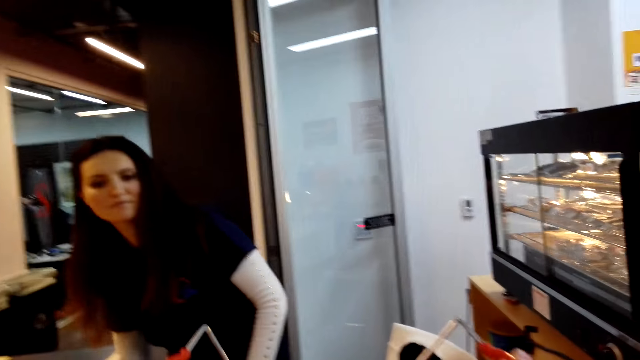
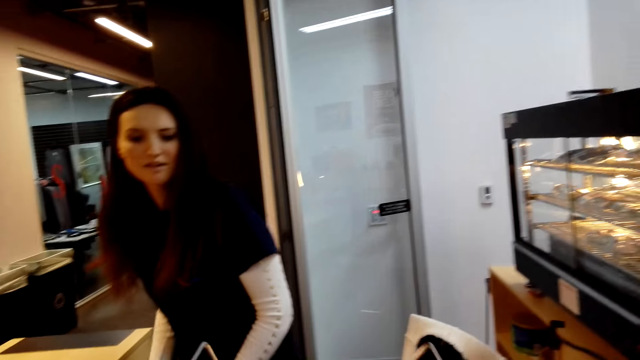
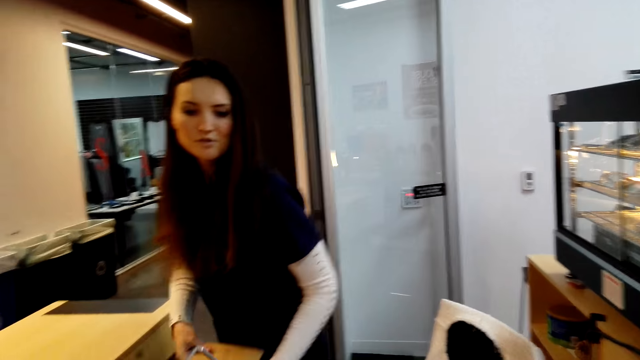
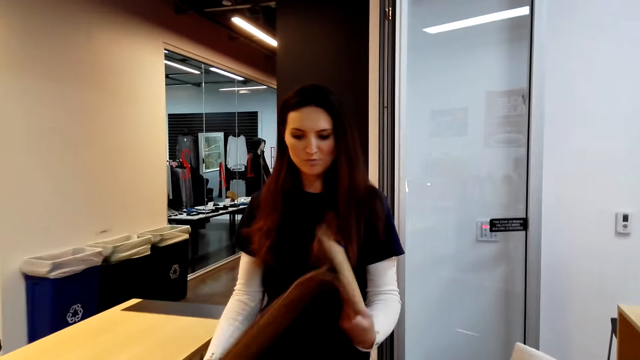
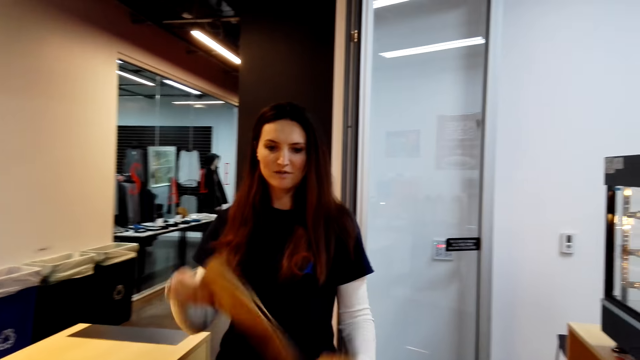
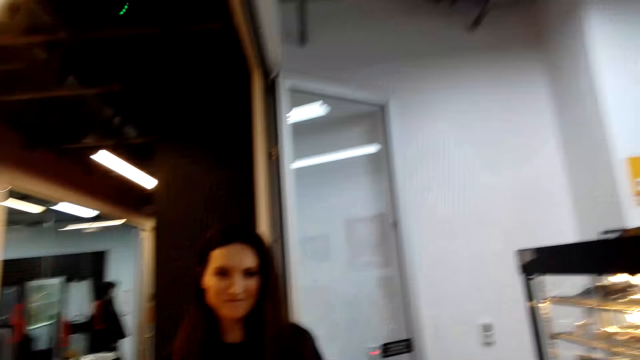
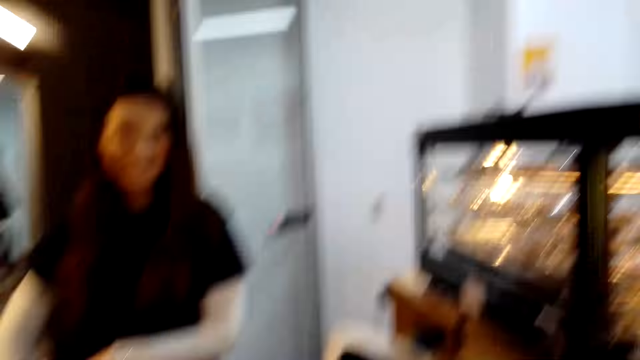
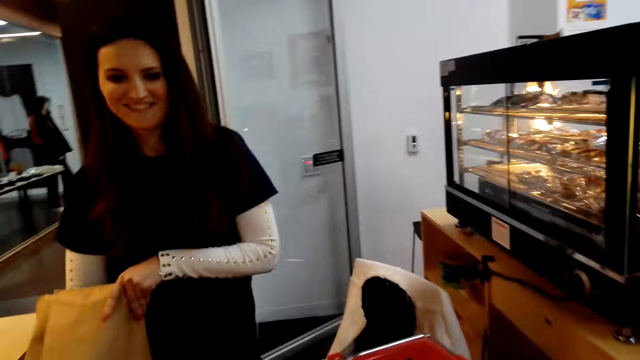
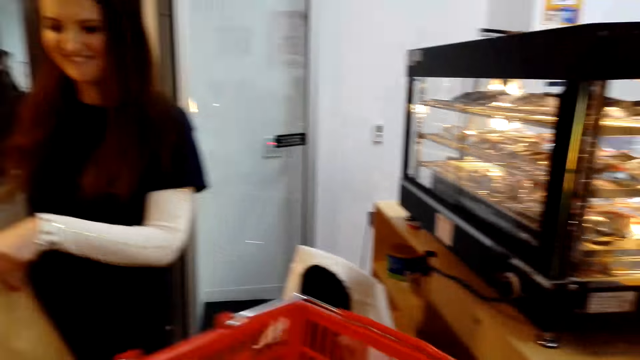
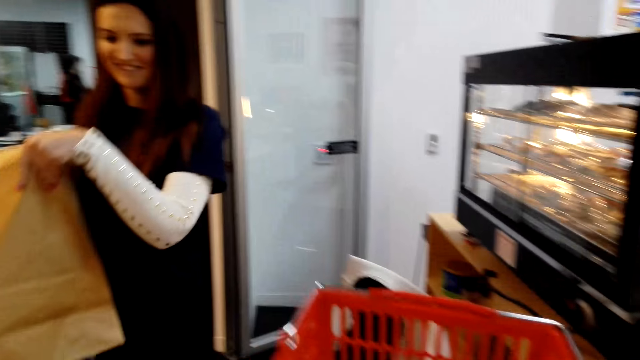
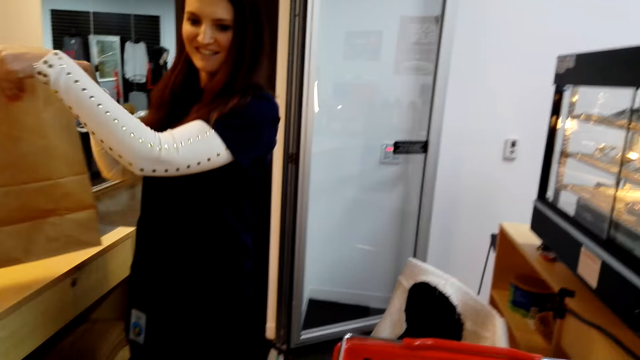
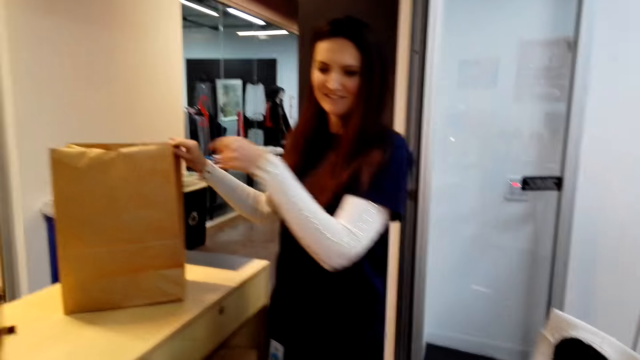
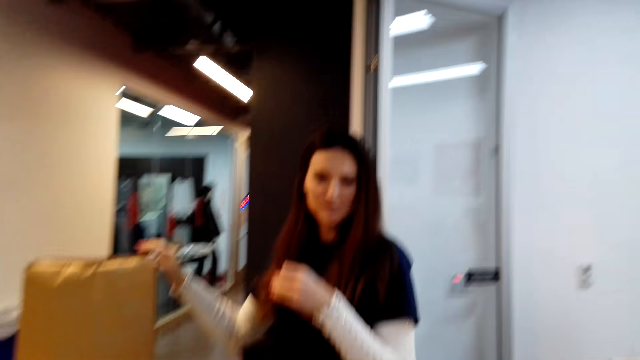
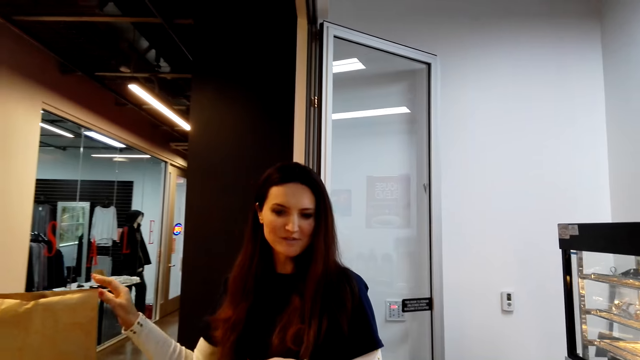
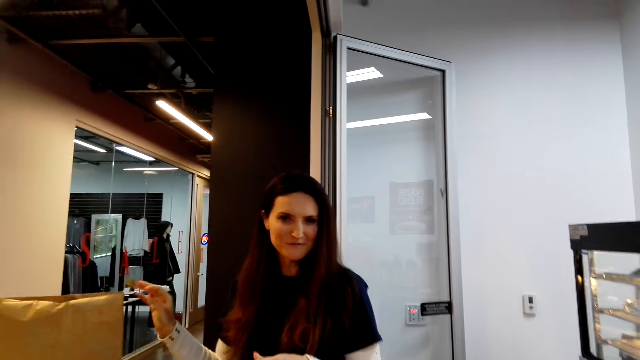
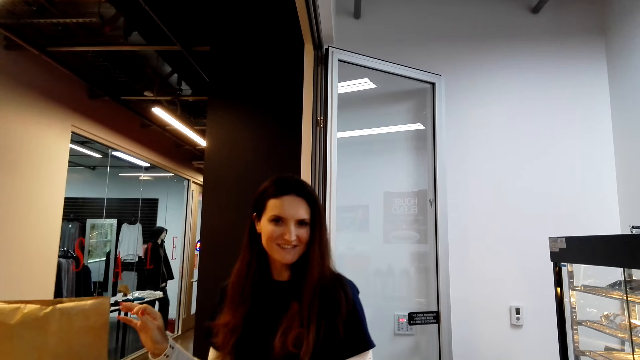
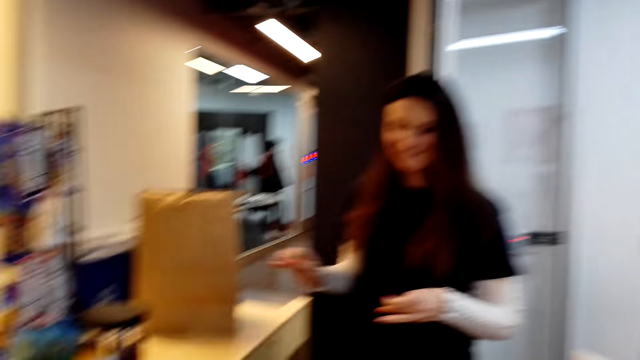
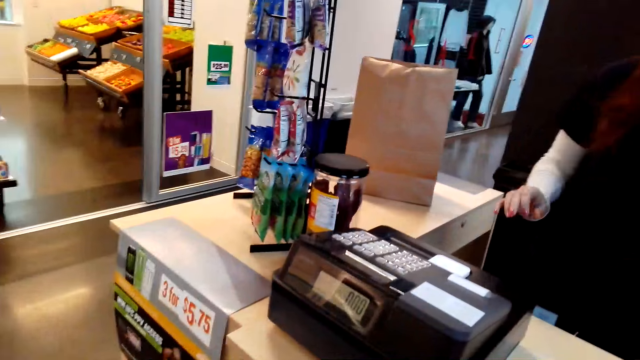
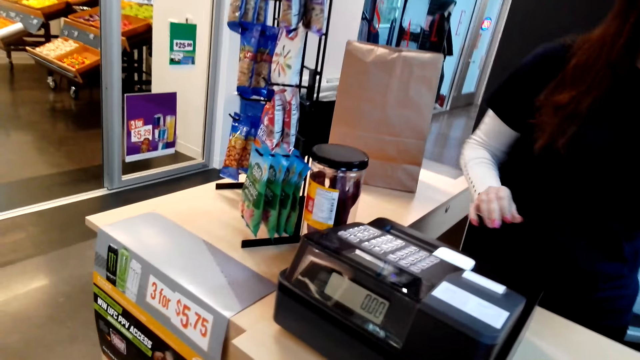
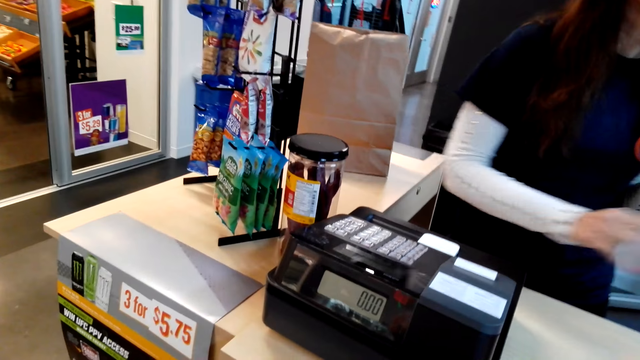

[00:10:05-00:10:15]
The camera wearer puts the shopping cart on the counter. They converse with the cashier. The cashier holds a shopping bag with her hands. The cashier opens the shopping bag. The cashier interacts with the camera wearer.

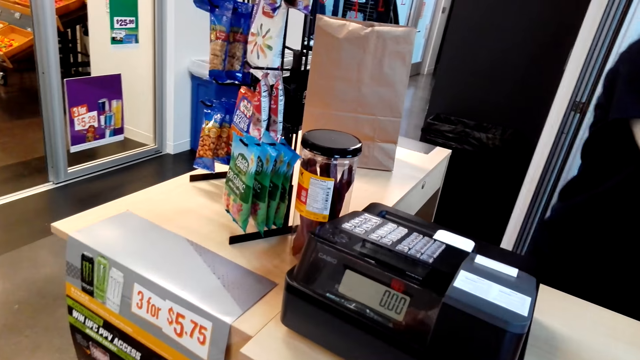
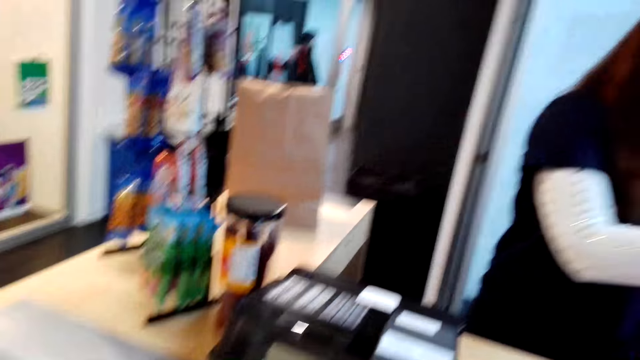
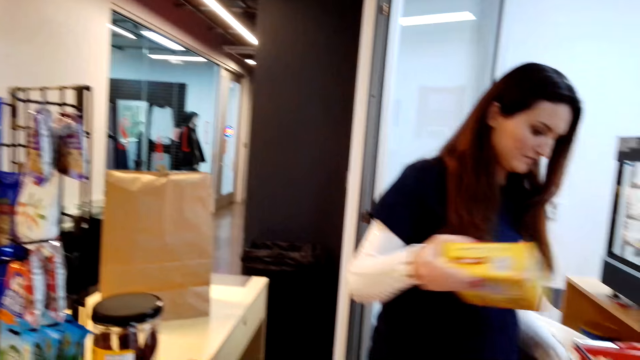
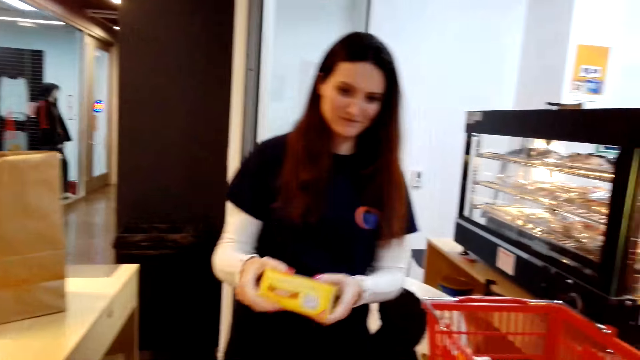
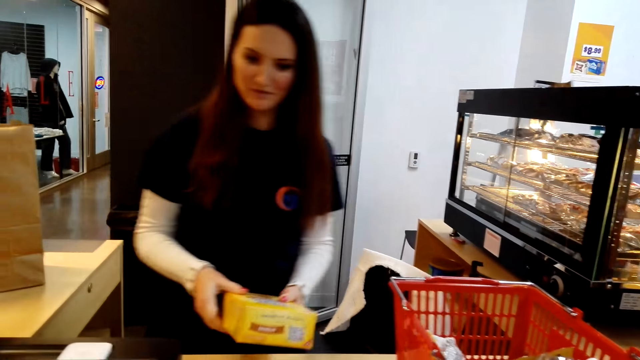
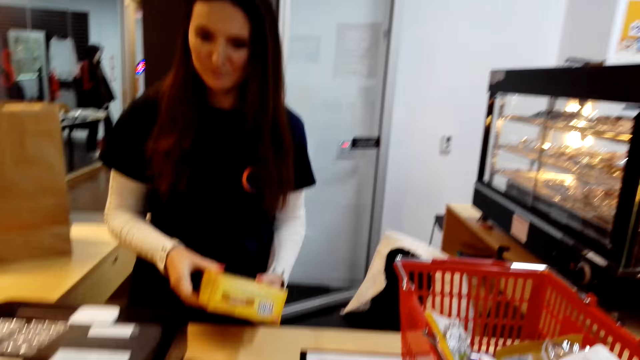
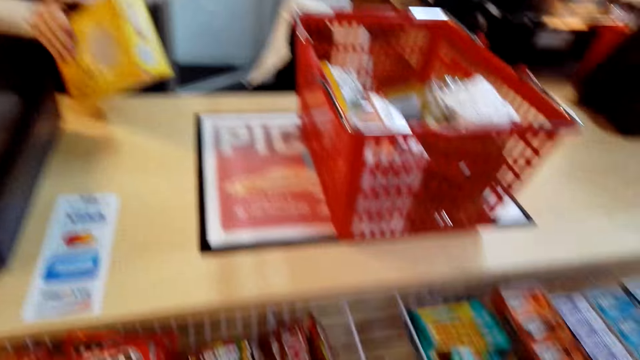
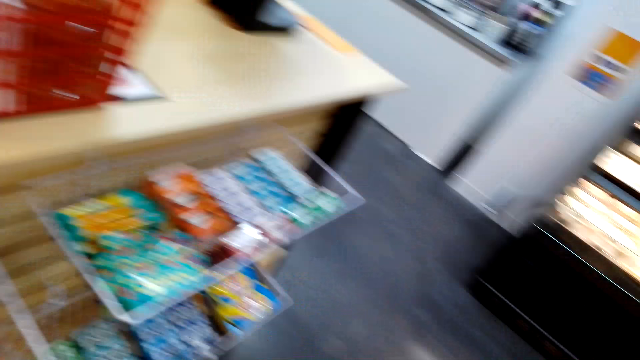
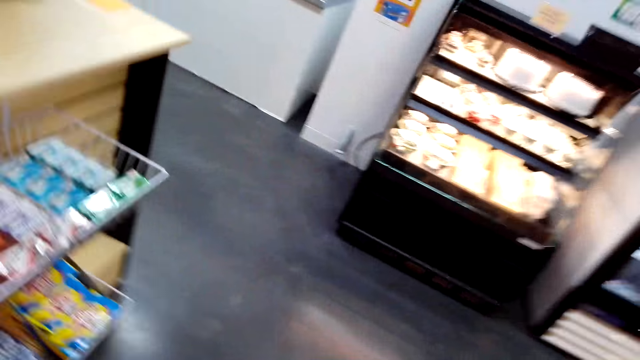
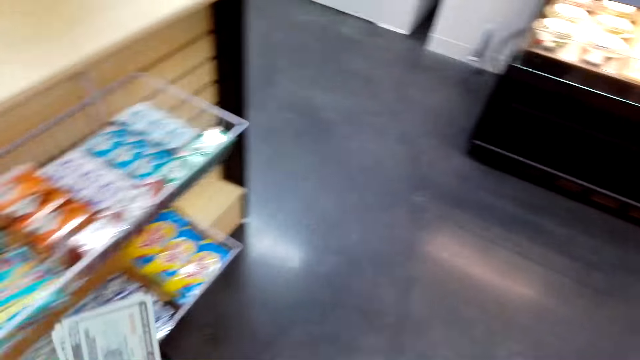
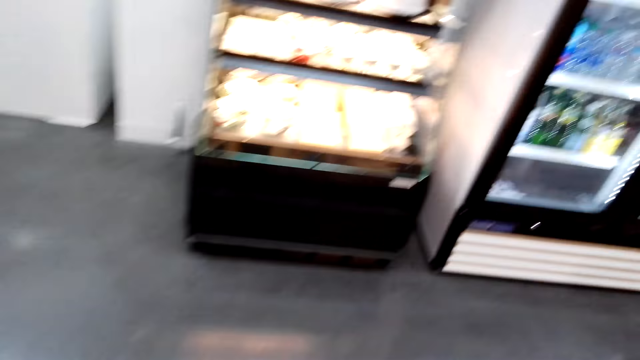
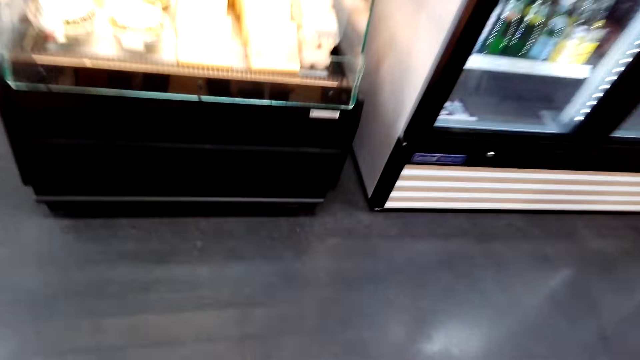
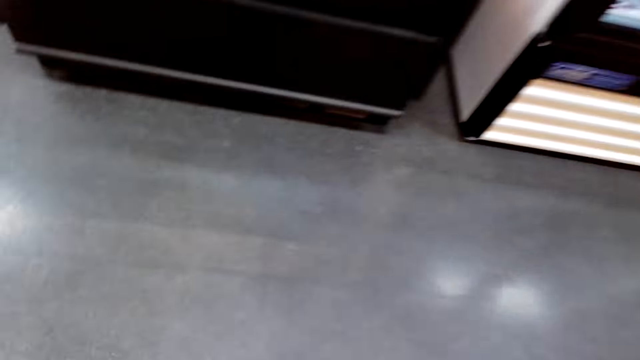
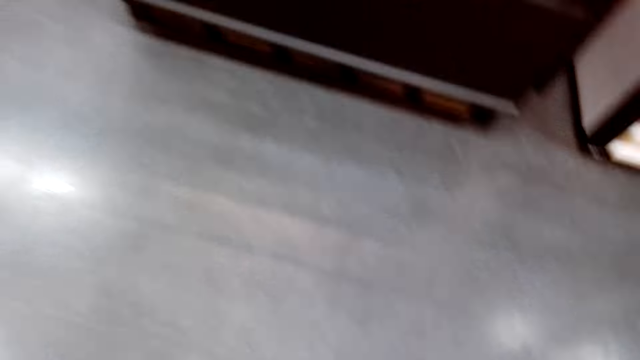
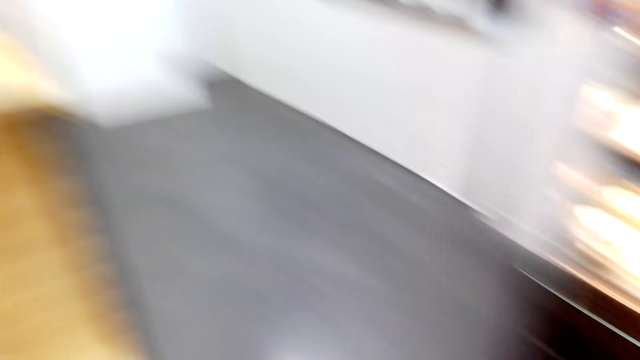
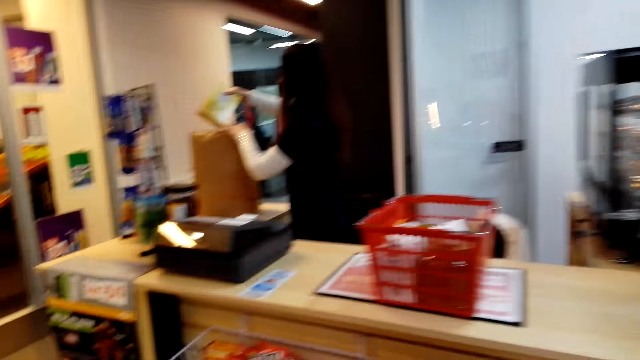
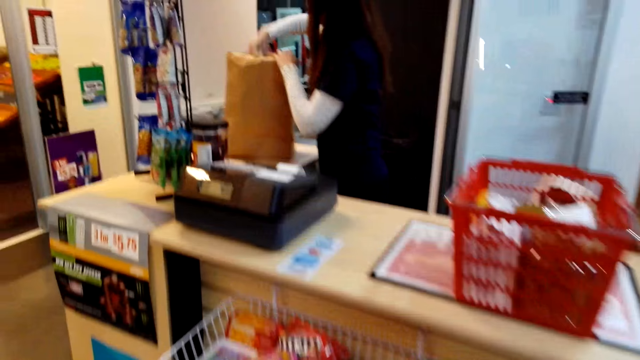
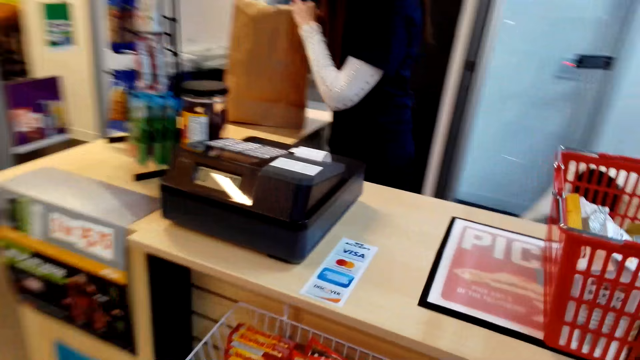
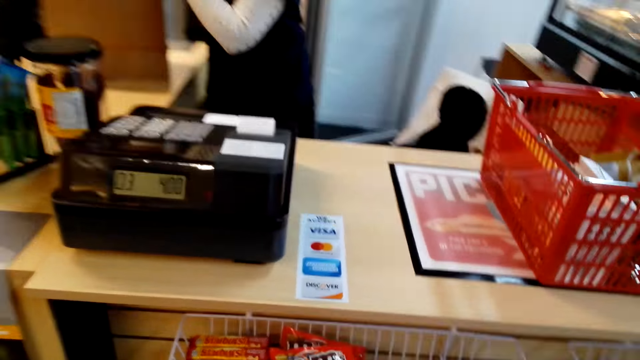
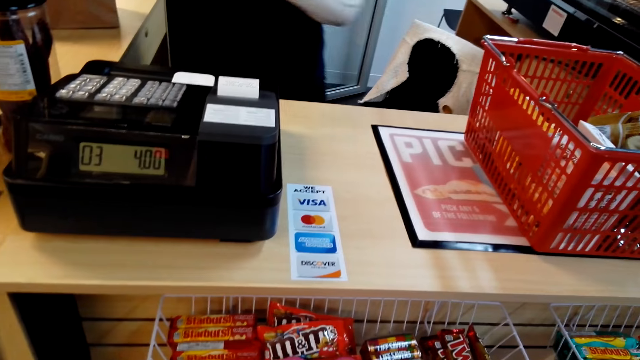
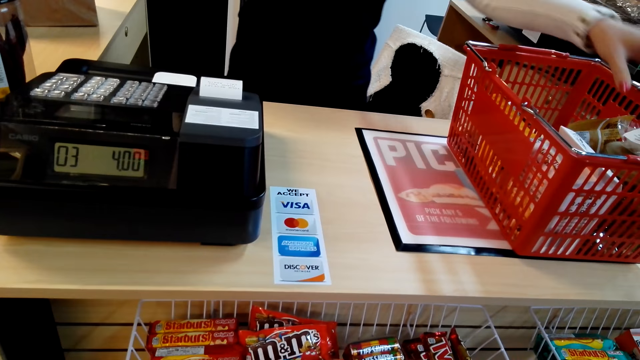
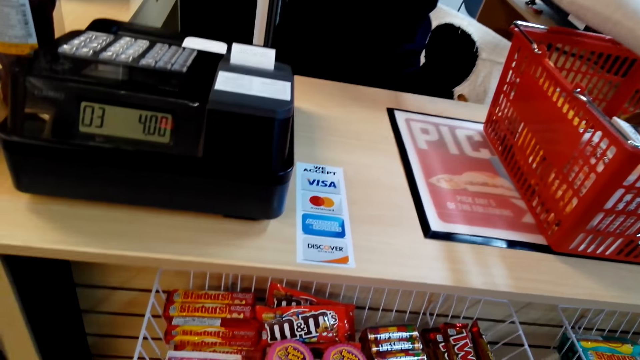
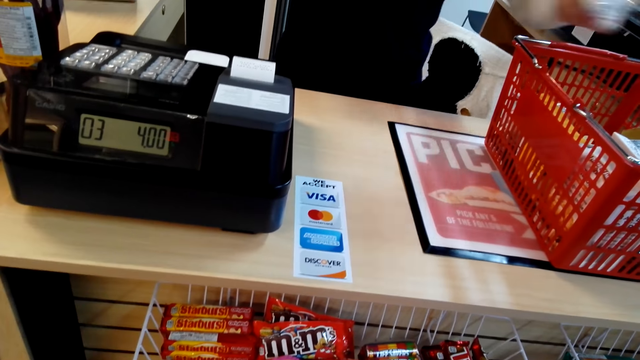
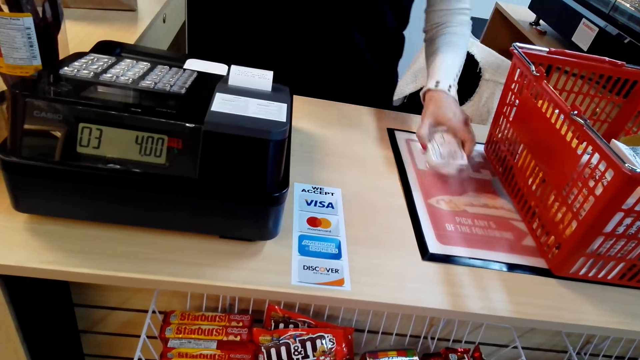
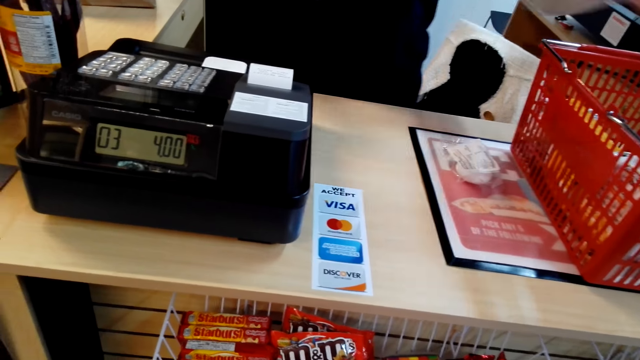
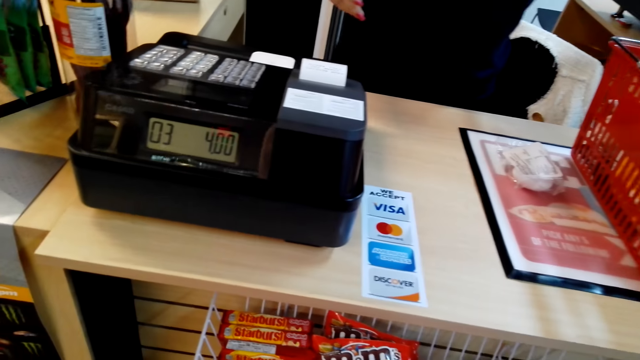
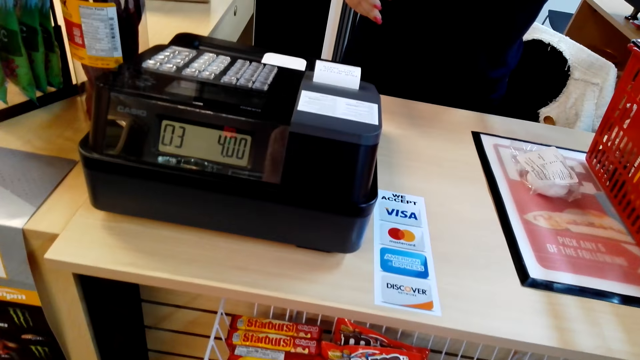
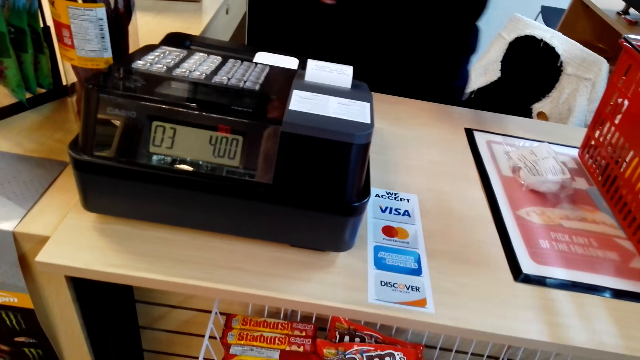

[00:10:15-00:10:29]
A cashier picks an item from the cart. The camera wearer walks around the supermarket. They move back to the counter. They remove the items from the shopping cart.
